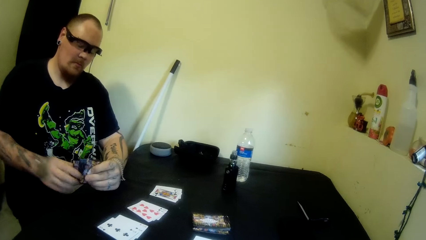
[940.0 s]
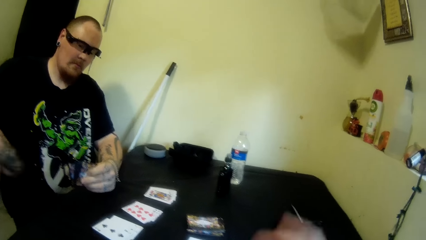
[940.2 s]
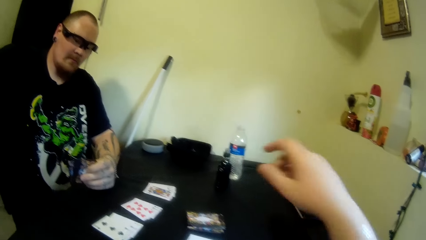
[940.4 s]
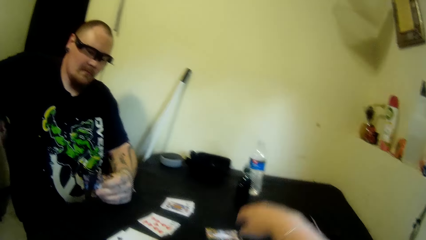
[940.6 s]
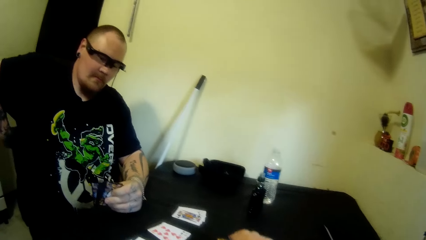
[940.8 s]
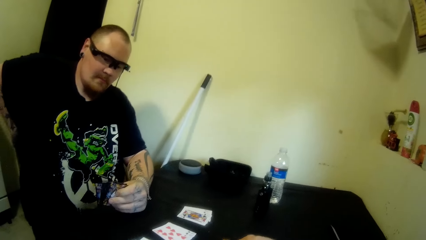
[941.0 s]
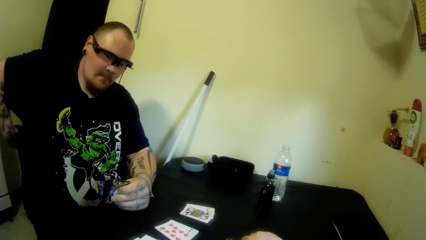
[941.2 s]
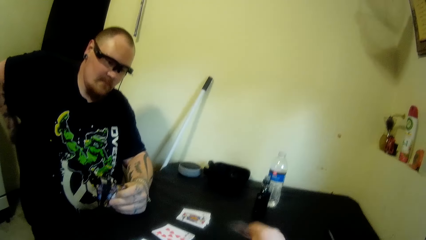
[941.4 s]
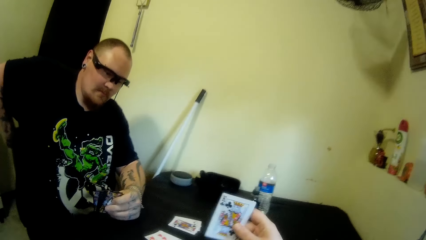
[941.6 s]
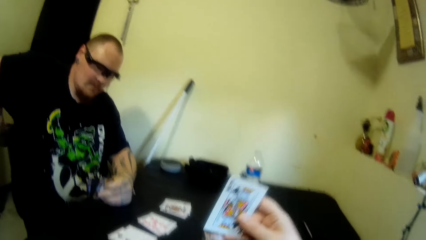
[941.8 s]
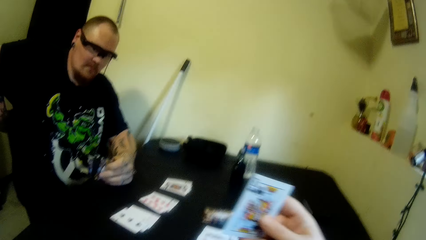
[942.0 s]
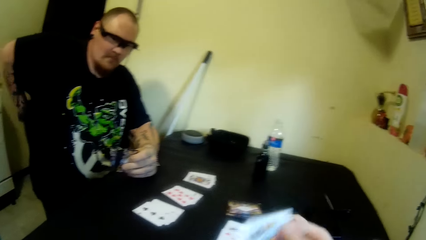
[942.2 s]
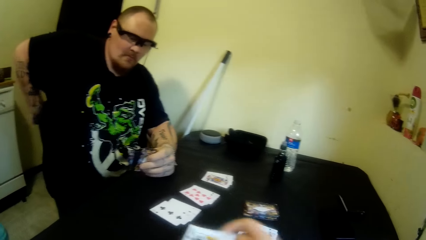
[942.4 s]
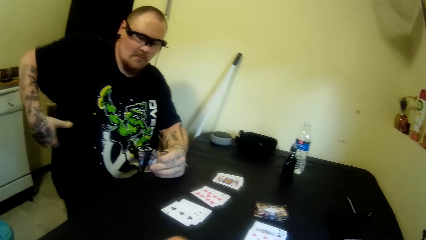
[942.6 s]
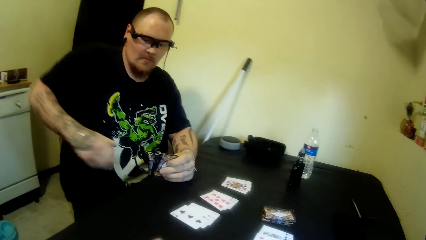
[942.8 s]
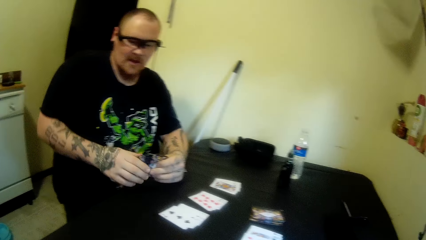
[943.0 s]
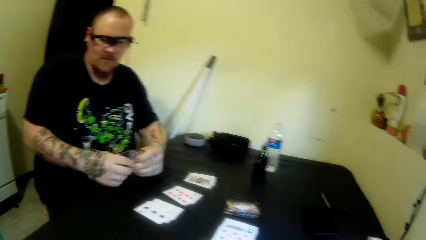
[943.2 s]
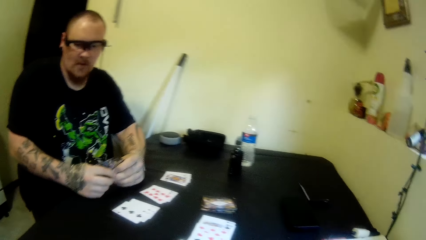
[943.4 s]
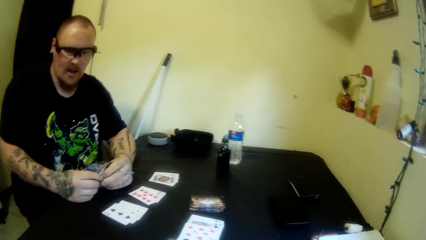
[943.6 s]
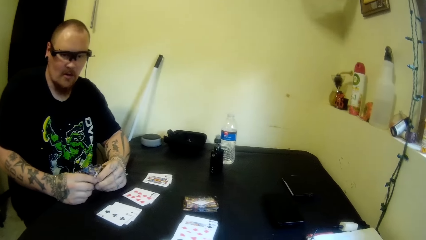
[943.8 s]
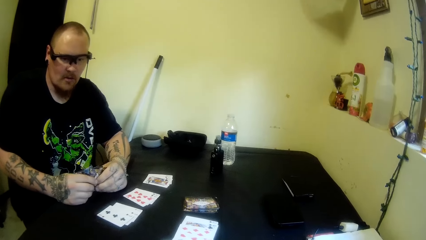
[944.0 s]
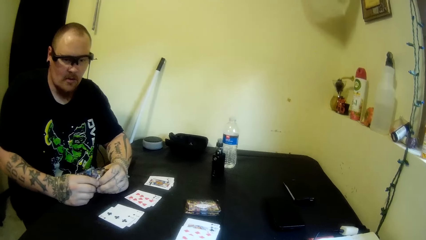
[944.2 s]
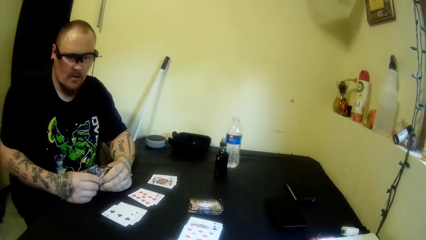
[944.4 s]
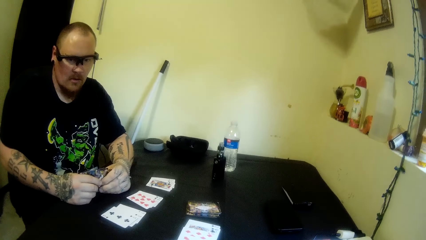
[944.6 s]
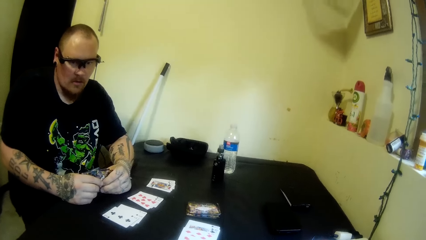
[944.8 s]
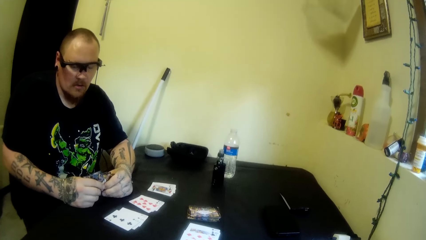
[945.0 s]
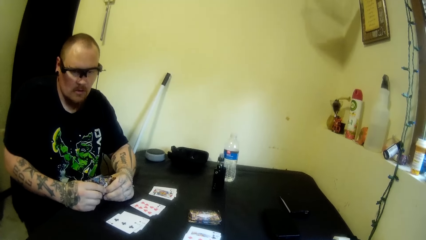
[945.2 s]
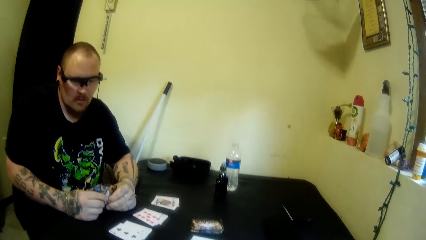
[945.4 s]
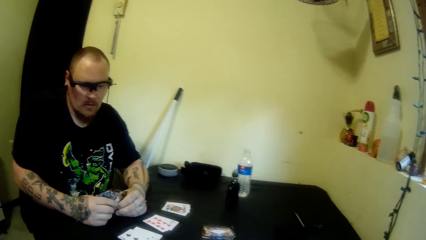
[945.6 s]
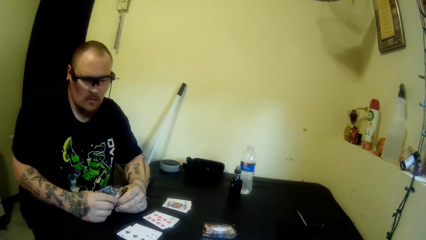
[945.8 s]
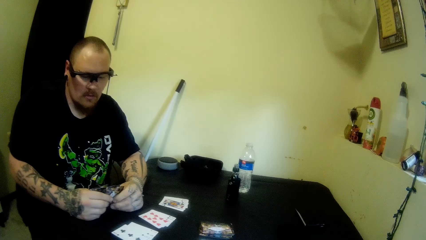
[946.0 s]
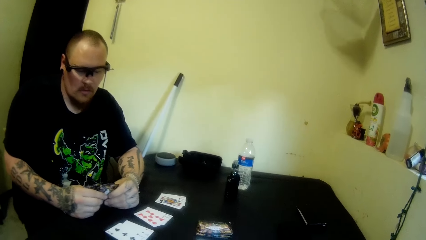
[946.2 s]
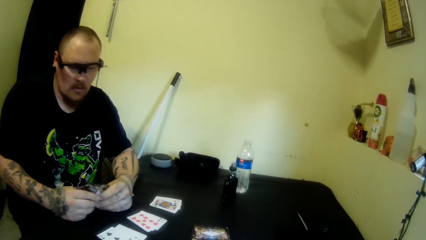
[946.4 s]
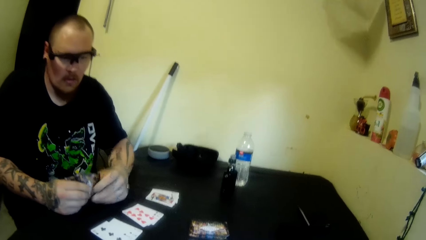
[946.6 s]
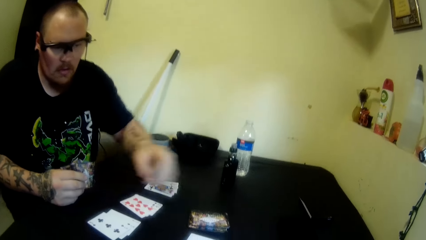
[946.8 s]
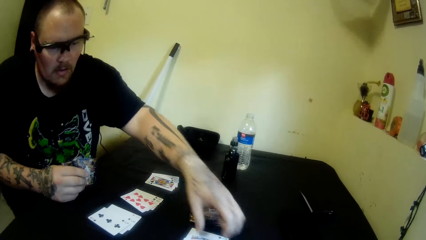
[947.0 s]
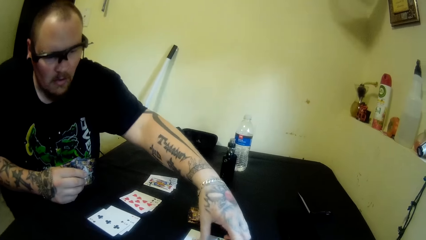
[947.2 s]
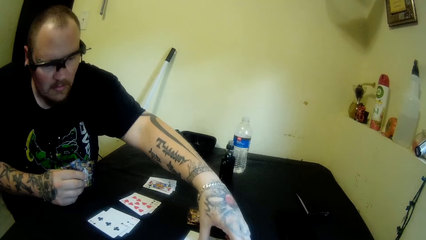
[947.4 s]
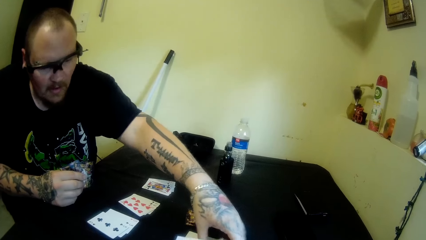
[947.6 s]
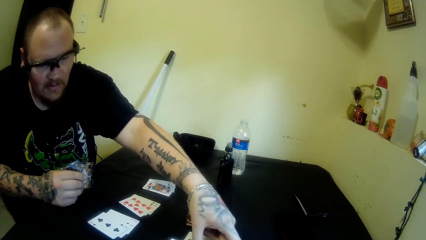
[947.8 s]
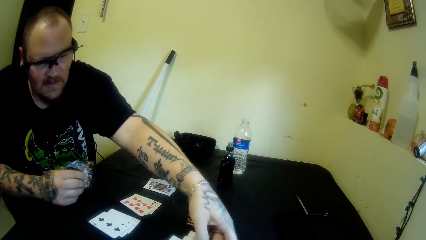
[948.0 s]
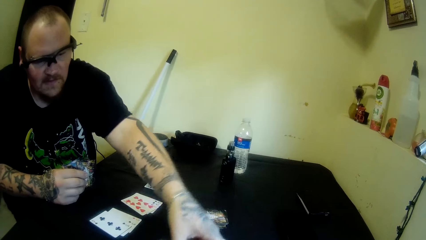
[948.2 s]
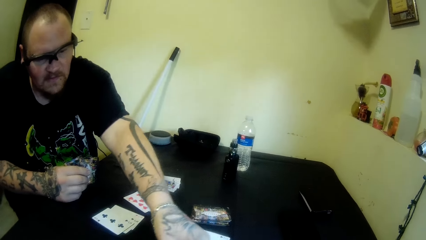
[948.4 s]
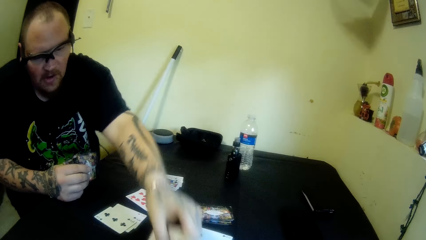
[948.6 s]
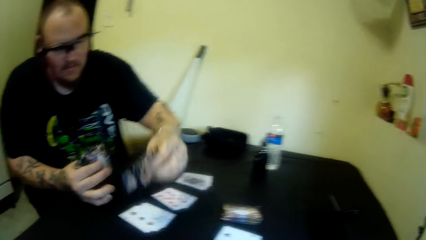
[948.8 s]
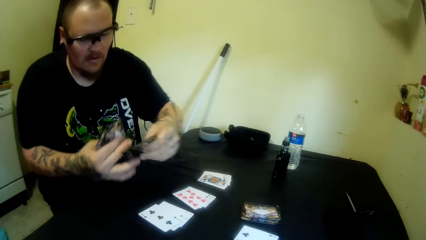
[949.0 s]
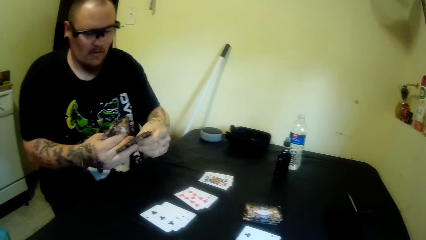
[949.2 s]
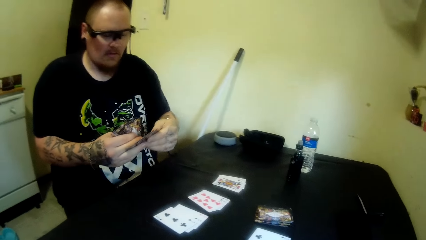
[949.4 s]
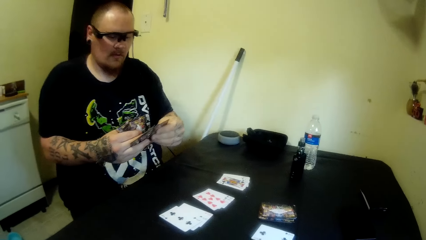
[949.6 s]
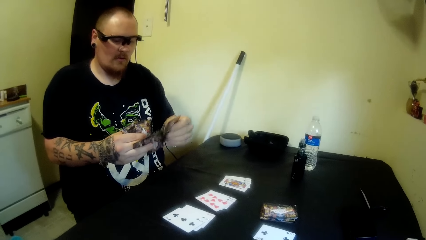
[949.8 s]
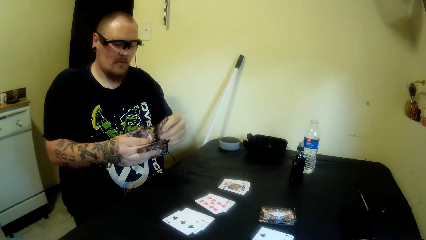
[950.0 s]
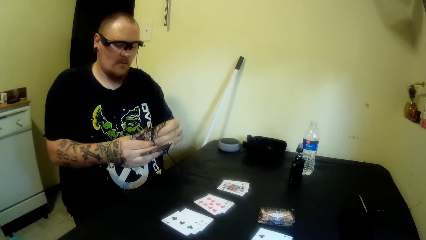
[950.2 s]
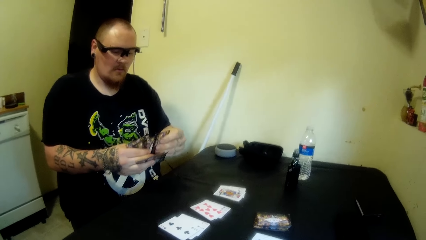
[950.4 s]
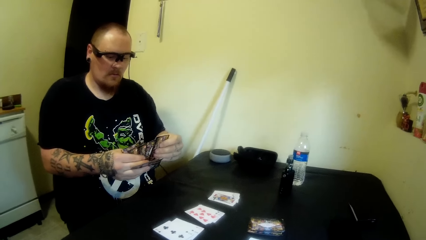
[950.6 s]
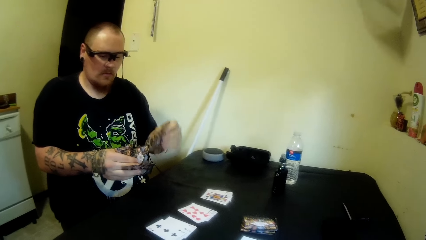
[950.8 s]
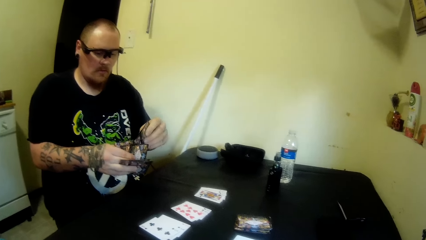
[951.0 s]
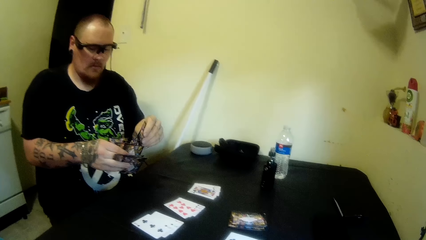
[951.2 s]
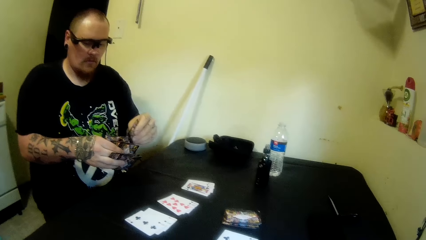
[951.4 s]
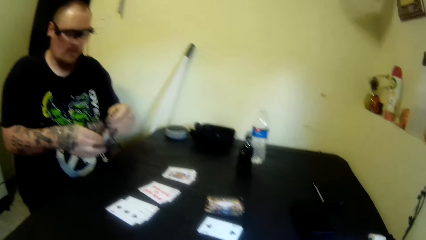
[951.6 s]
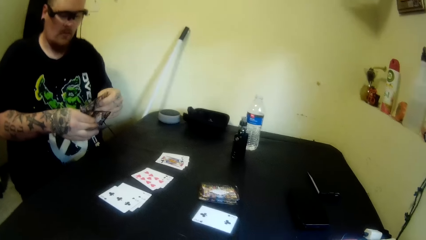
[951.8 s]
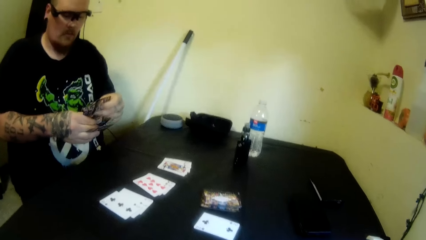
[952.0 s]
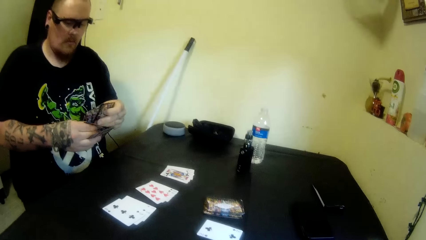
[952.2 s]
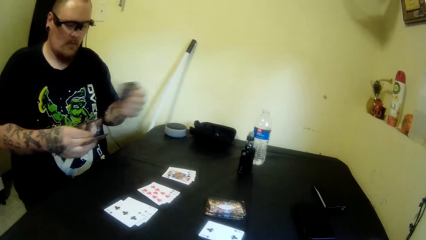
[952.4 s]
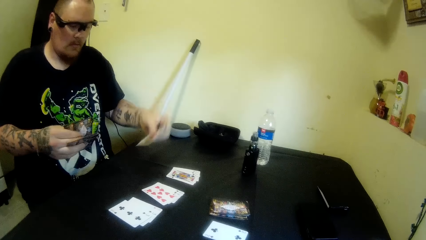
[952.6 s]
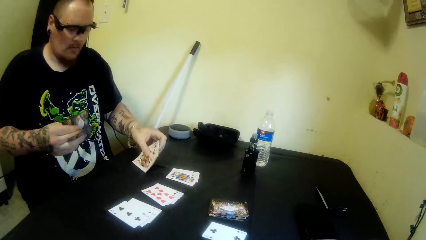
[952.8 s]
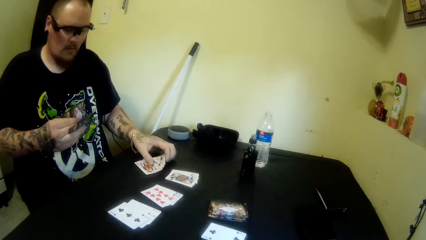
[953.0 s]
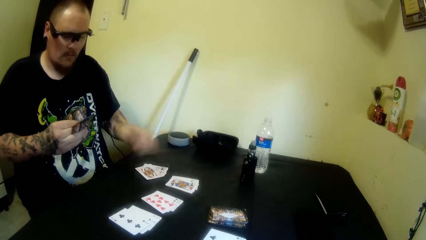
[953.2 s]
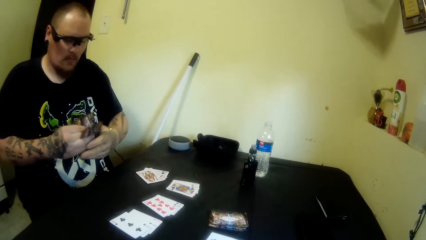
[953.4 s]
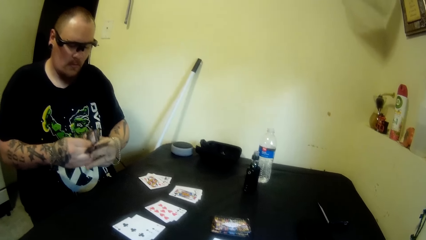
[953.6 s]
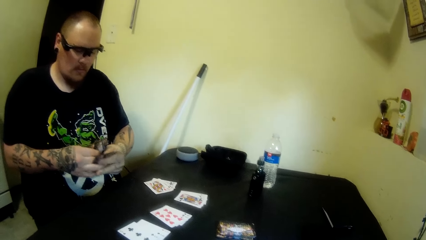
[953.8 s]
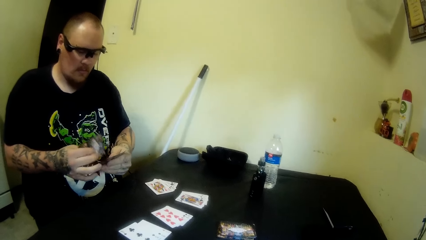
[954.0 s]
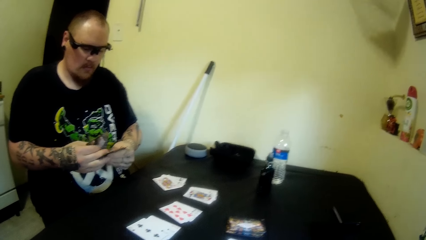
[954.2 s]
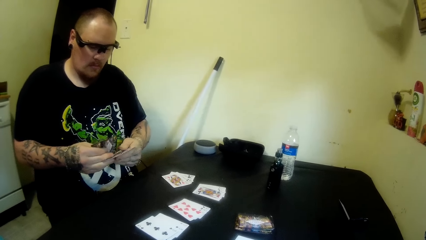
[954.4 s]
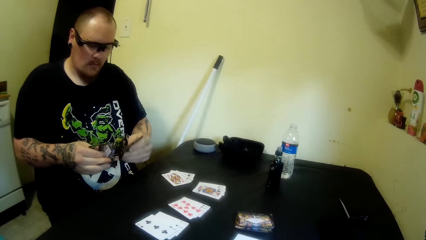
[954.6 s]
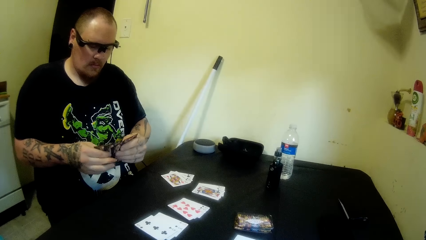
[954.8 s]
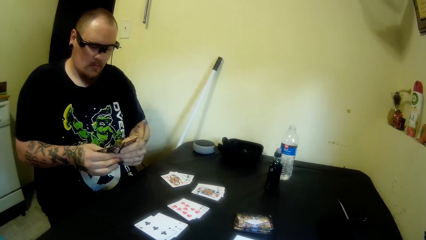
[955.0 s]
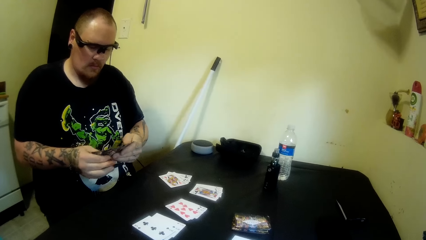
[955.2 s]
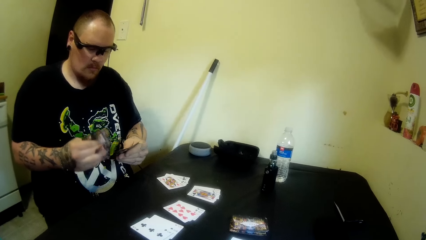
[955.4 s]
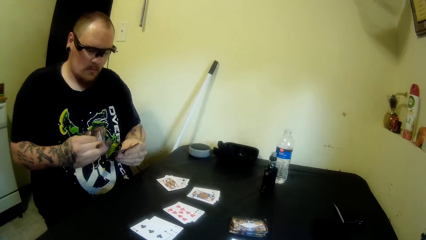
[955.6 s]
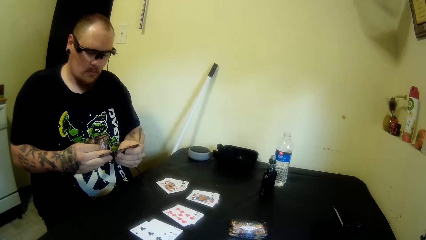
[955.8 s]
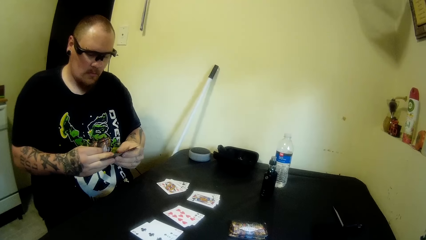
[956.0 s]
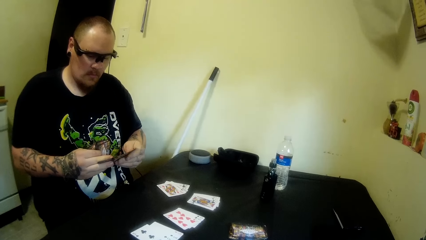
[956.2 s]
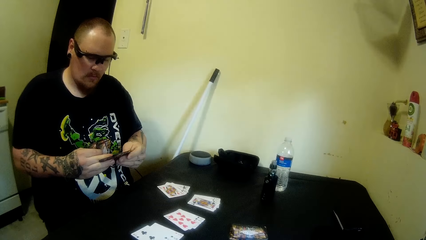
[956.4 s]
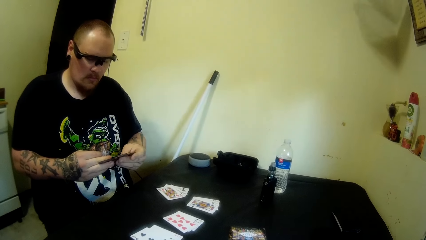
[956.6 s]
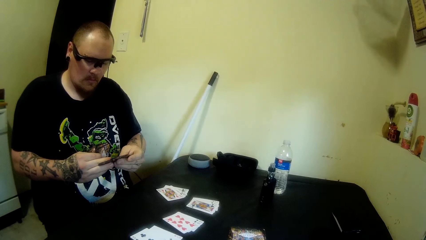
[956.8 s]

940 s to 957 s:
A man scratches his back with his right hand. The camera wearer picks a card from the table with her right hand. The man picks a card from the table with his left hand. The man changes playing cards on the hands. The man drops some cards on the table with his left hand. The man changes the playing cards on the hands.
